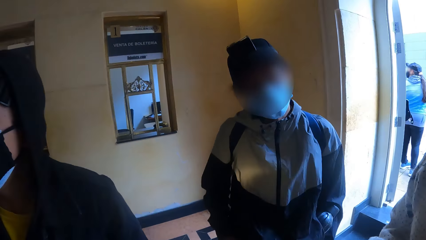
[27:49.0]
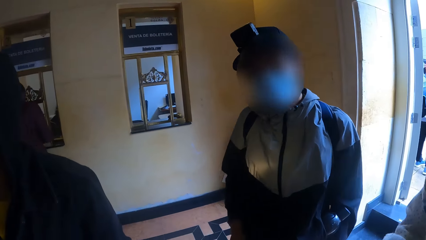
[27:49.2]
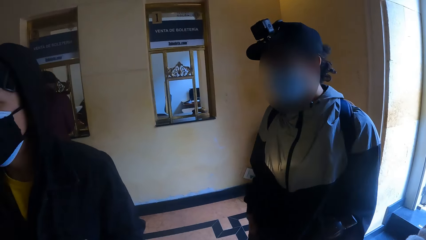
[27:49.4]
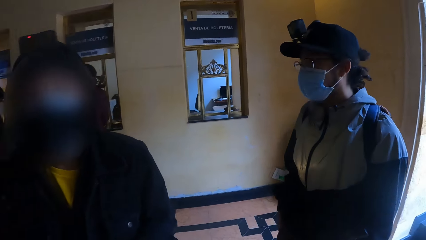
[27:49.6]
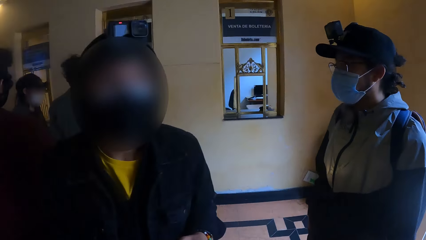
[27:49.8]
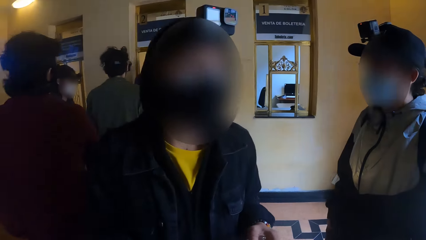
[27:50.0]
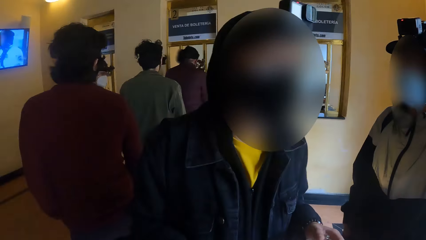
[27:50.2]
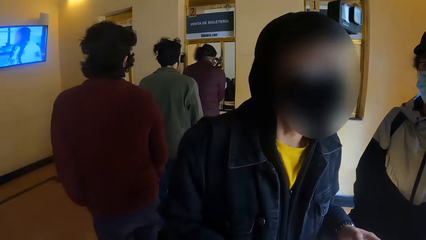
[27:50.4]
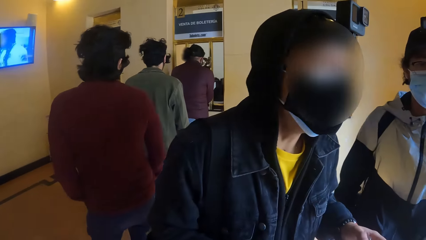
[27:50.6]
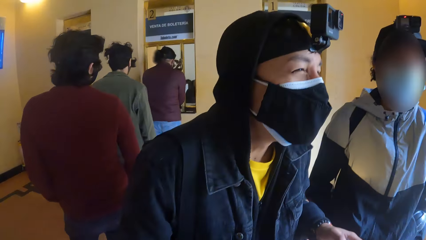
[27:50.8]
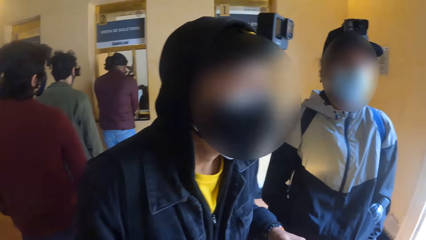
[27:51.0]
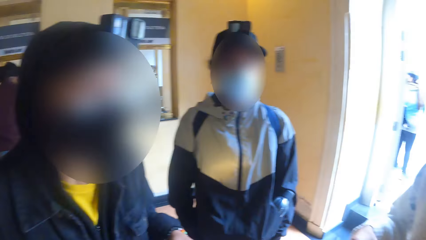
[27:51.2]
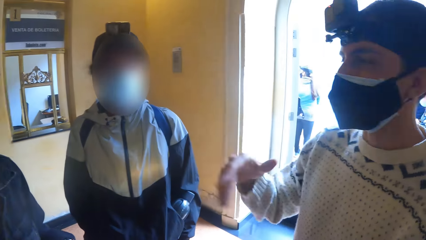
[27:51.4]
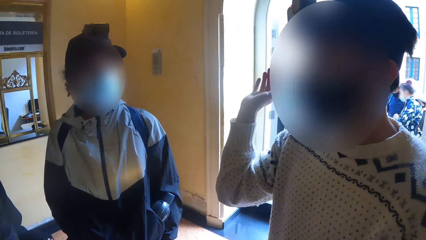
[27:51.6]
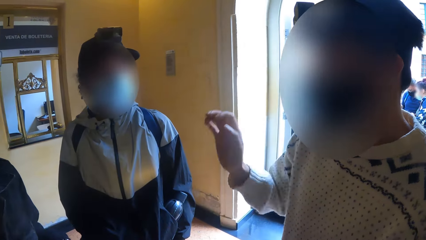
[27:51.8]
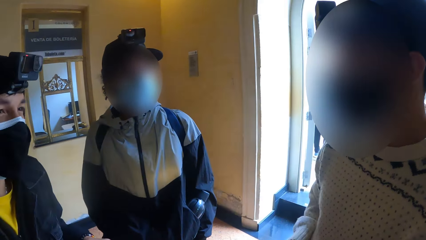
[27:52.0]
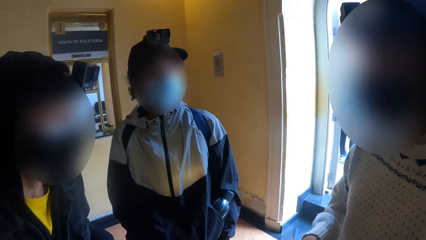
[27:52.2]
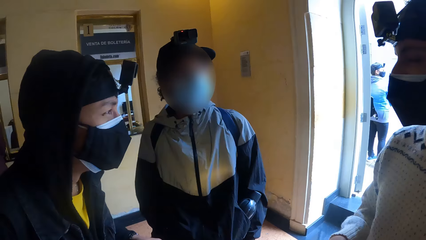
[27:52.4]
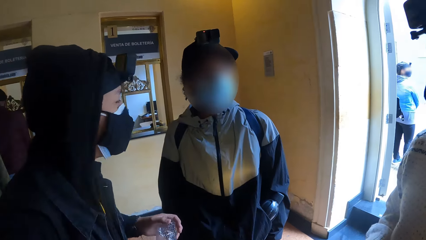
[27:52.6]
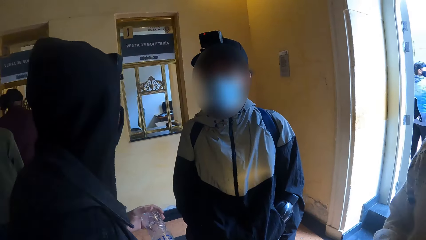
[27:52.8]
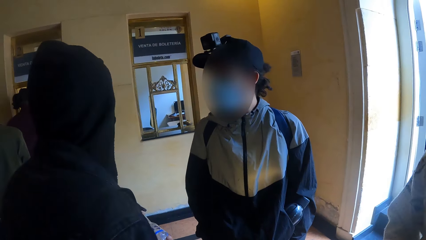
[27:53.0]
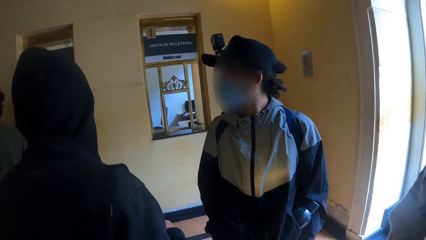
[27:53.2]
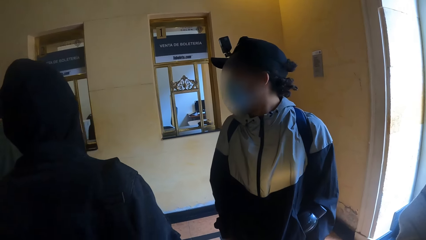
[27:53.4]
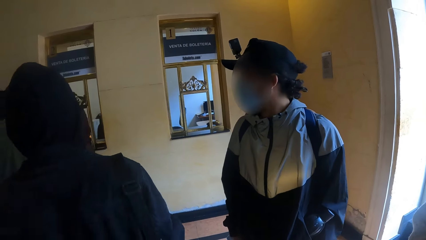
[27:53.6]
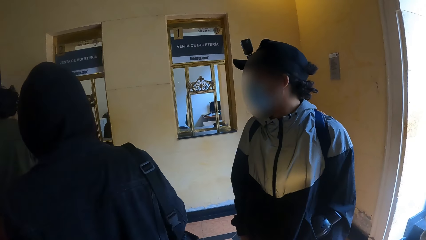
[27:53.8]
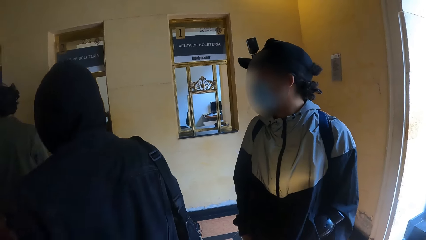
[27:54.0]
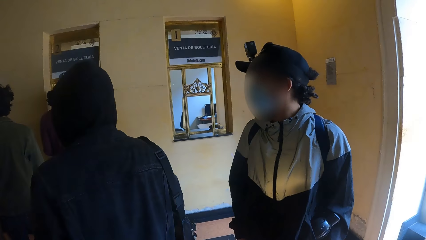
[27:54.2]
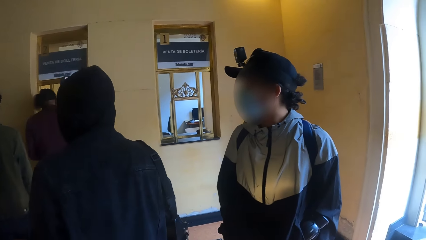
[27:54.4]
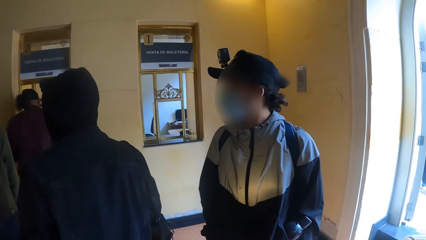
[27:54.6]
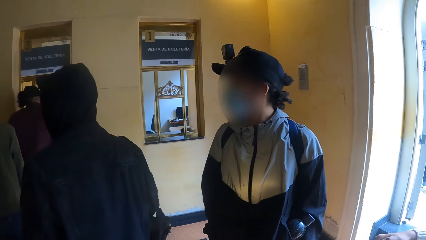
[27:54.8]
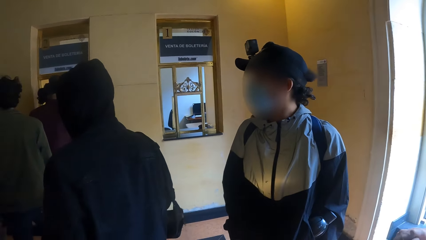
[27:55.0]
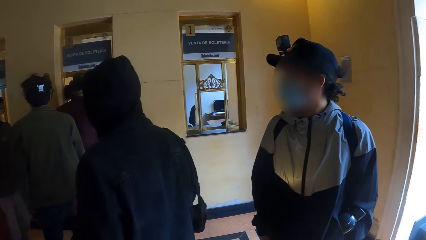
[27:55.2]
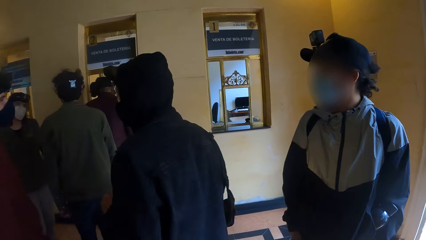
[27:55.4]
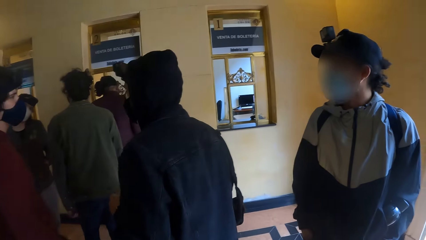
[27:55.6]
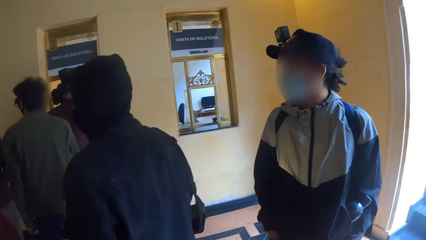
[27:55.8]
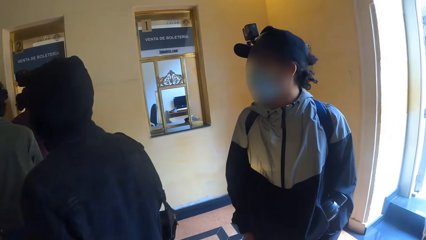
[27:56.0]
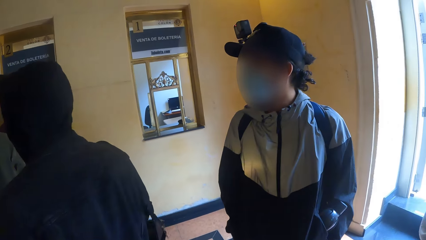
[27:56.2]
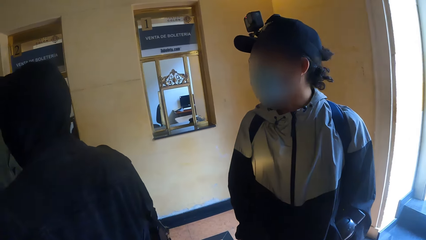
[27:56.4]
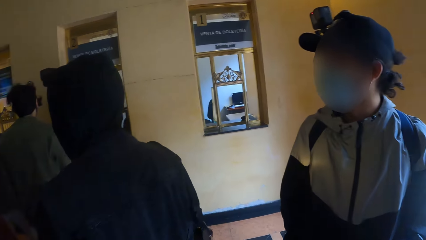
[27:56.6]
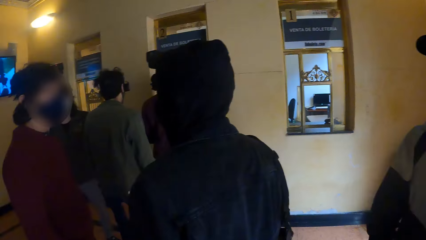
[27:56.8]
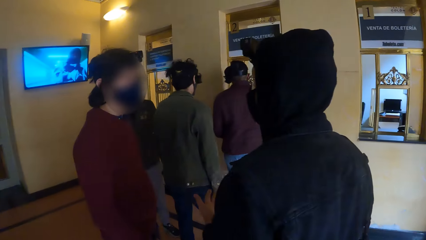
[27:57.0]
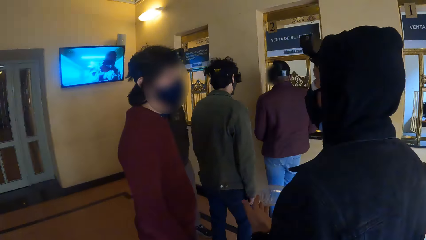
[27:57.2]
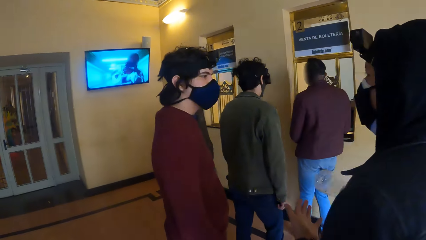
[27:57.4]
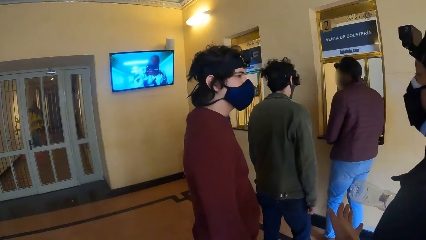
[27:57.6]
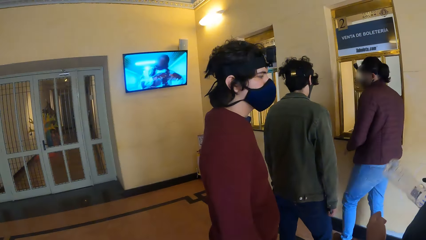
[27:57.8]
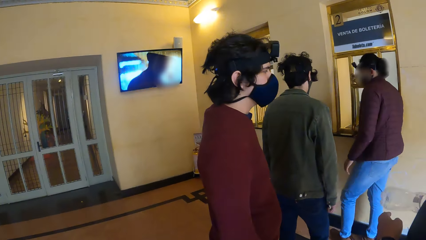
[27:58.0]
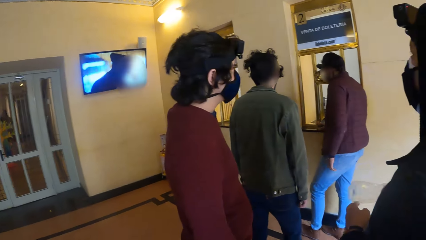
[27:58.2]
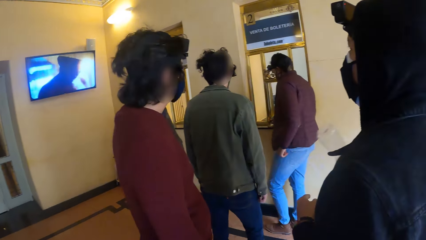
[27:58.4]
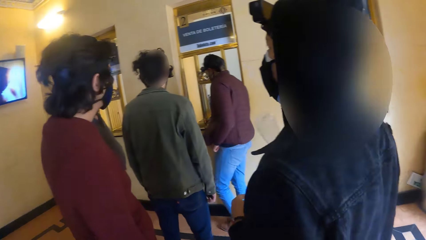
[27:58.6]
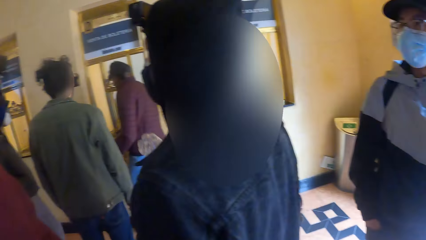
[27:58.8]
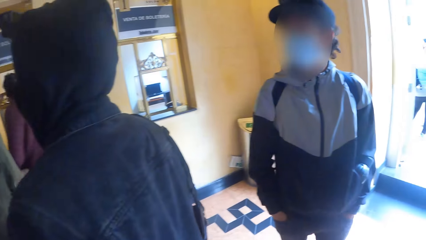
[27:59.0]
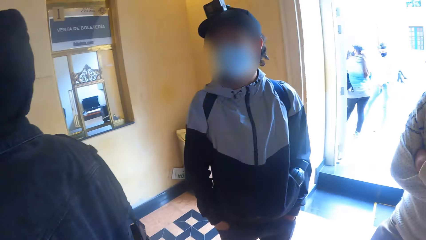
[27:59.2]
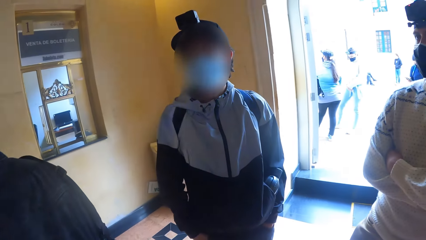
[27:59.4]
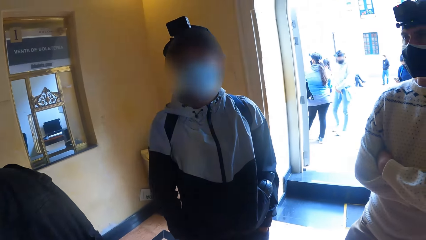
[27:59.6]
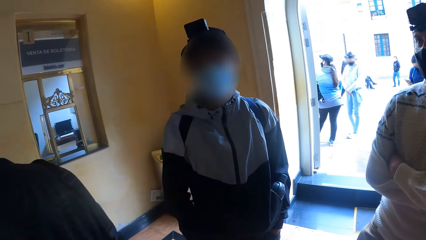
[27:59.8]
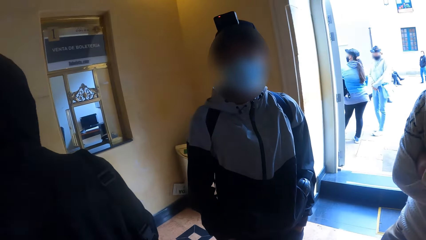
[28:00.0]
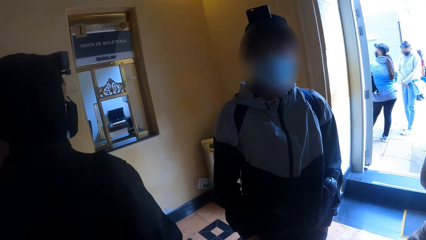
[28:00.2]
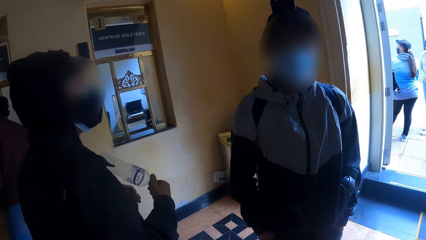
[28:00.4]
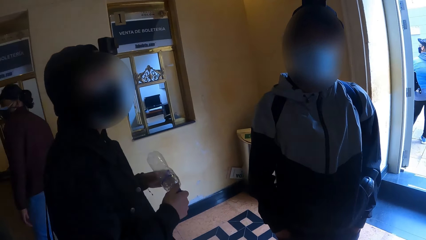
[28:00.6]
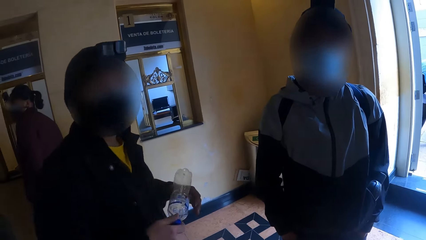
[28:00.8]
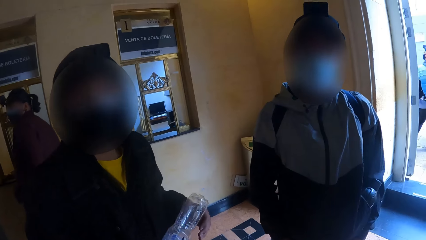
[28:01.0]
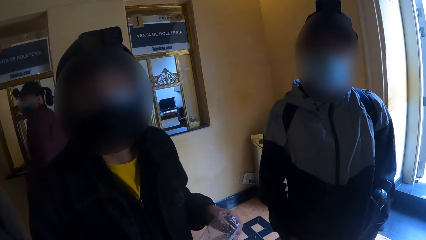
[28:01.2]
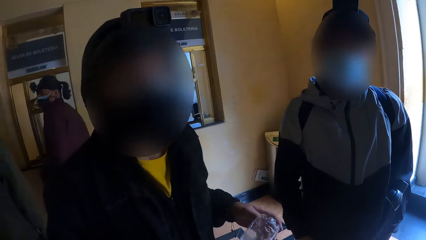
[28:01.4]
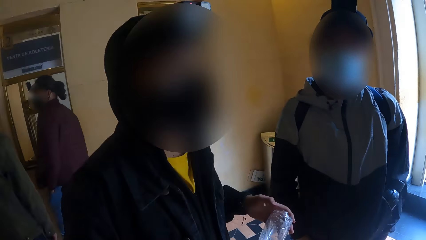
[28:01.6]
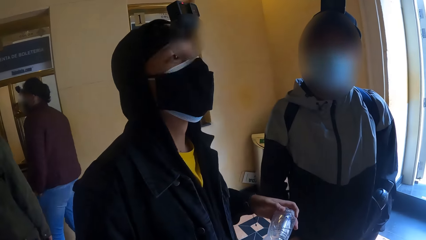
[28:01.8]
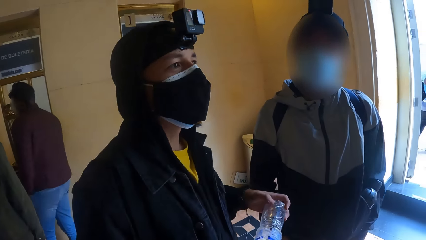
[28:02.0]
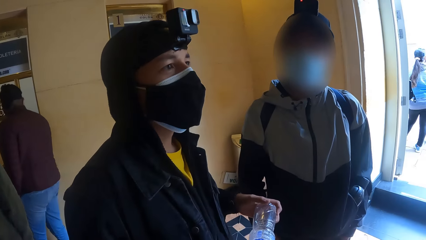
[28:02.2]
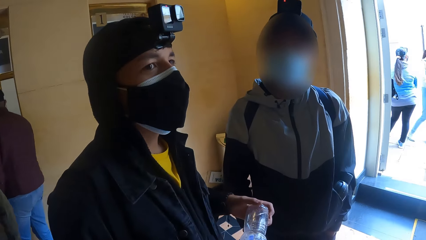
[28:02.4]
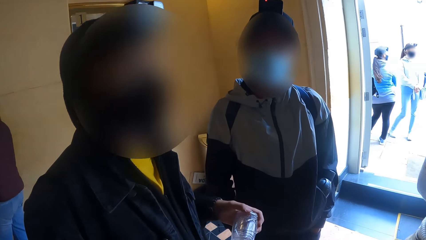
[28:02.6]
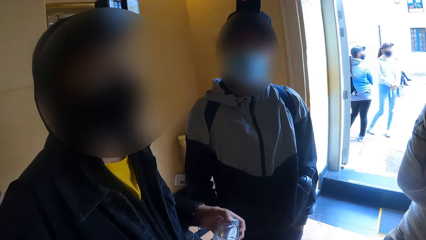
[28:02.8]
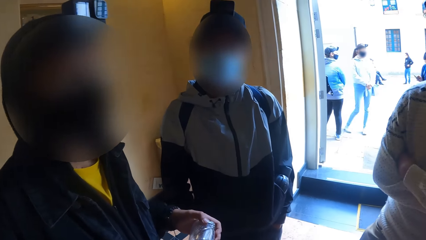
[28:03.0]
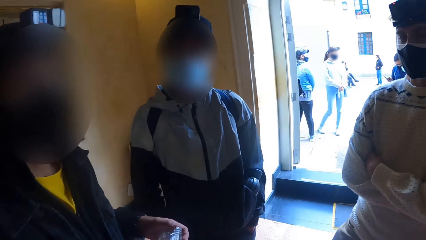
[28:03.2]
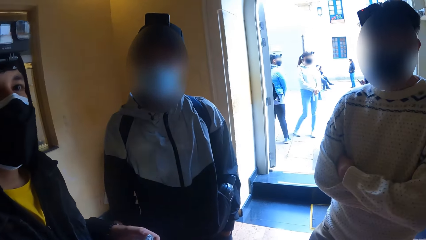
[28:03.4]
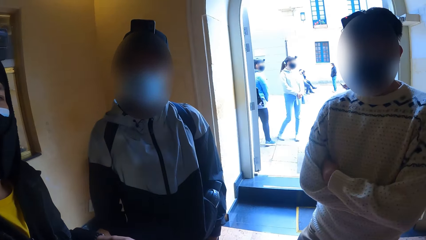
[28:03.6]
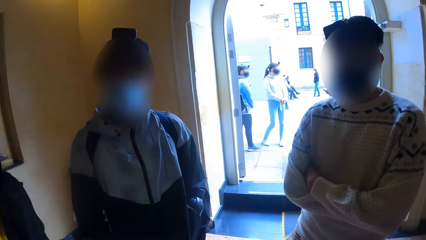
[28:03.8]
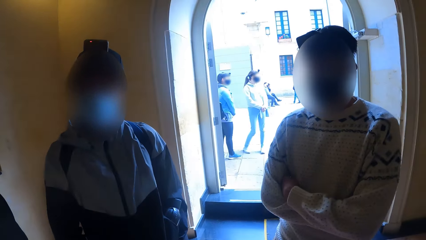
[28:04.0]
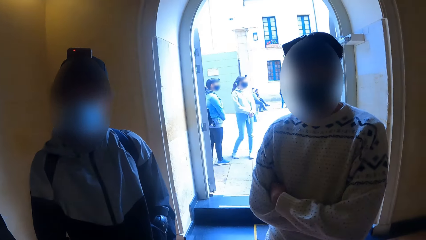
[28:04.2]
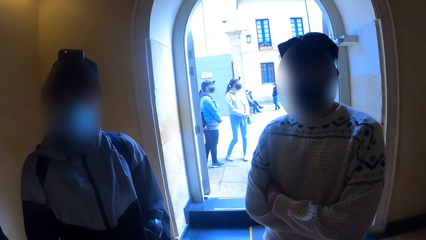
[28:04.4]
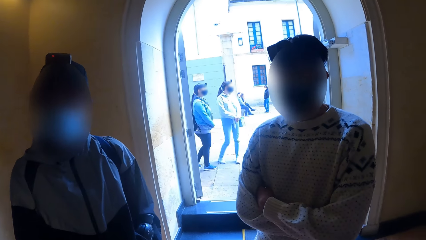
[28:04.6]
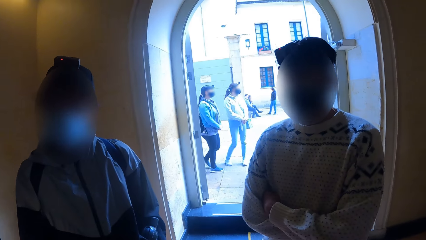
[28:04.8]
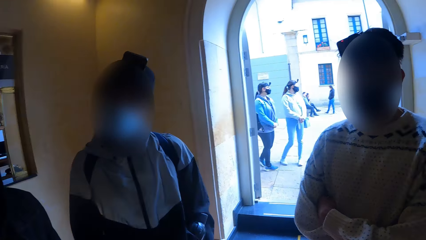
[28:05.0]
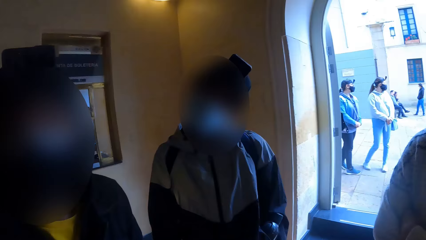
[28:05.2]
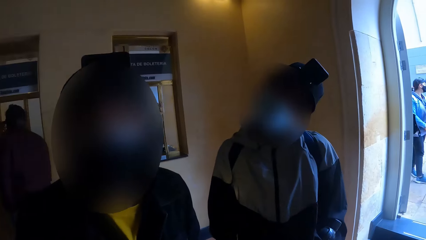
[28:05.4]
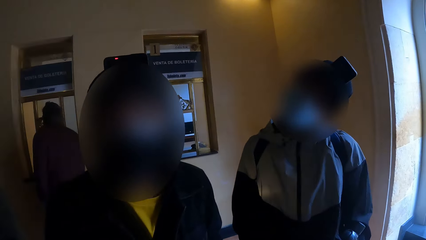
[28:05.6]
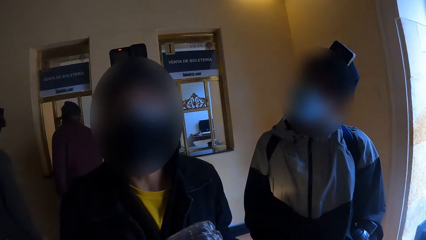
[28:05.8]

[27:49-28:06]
A man converses. Another man turns away from the camera wearer. The other man turns towards the camera wearer. The other man holds a bottle. The other man interacts with the camera wearer.
